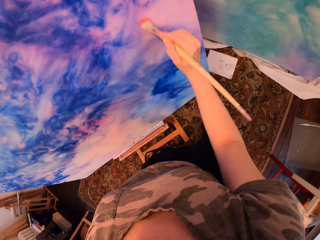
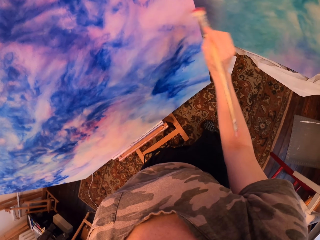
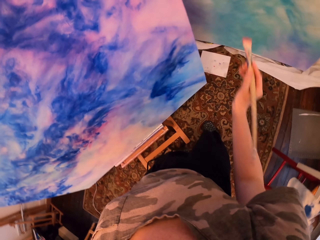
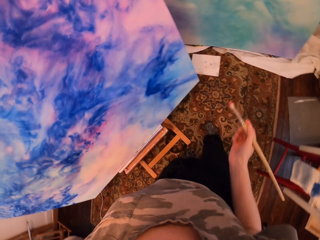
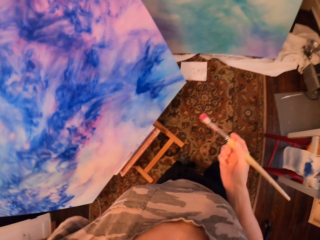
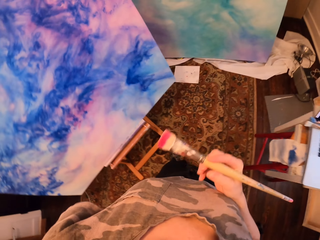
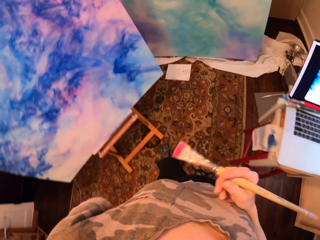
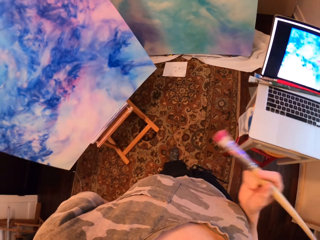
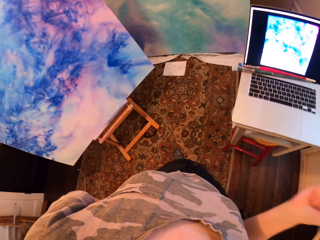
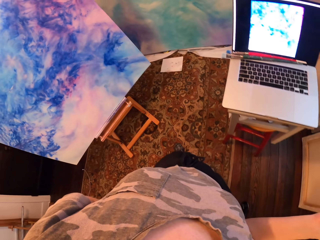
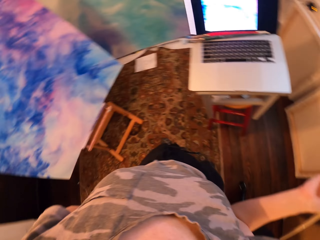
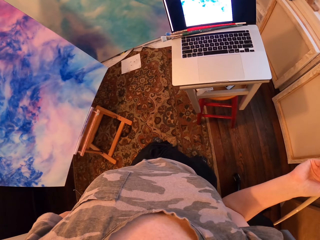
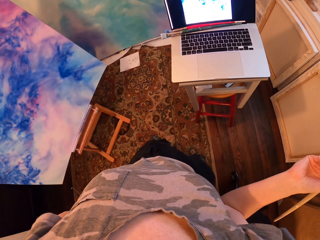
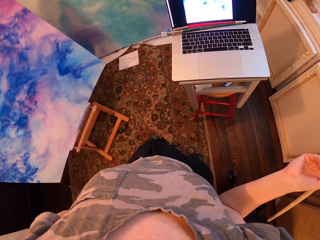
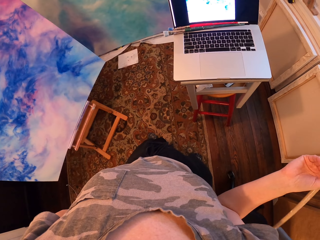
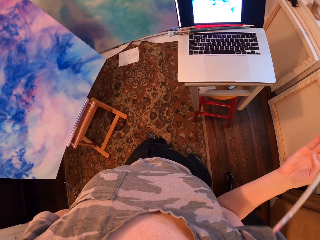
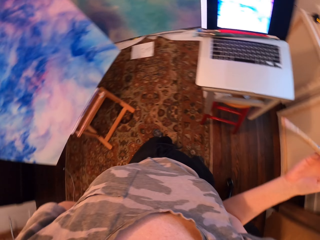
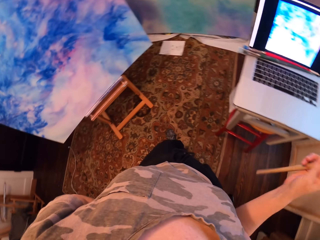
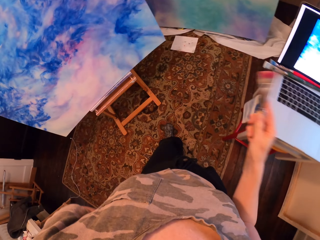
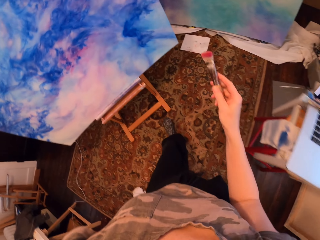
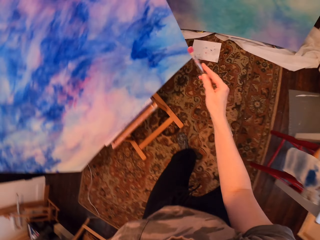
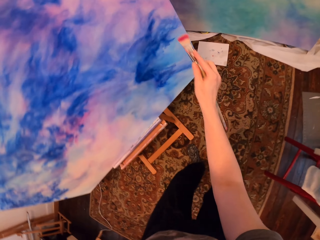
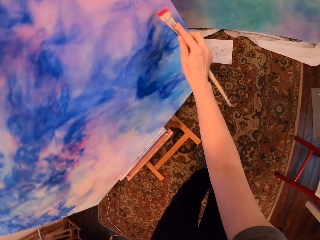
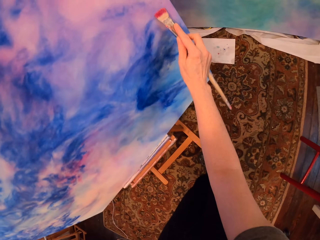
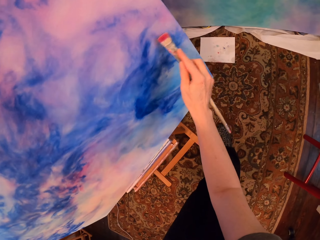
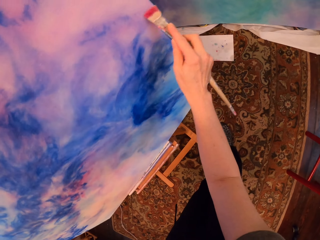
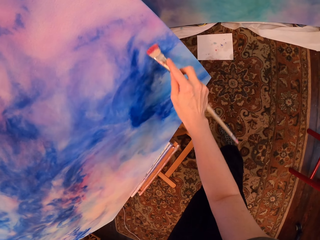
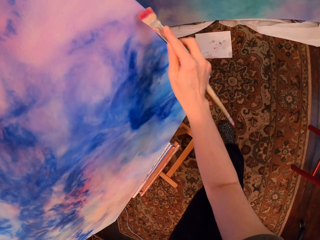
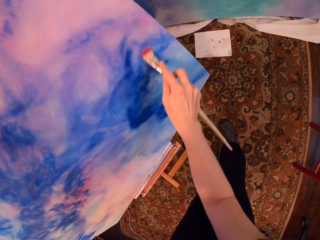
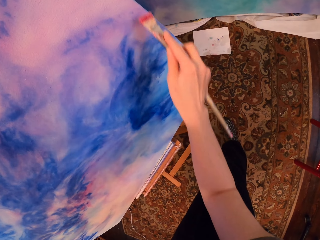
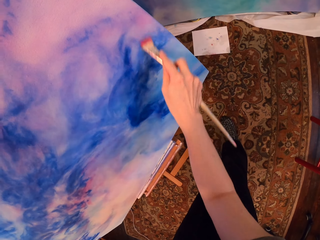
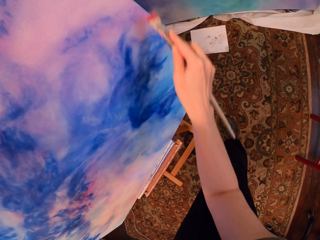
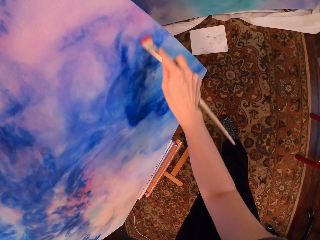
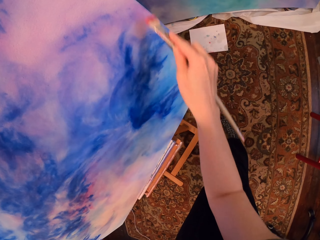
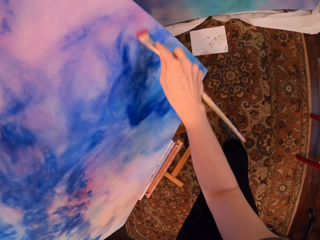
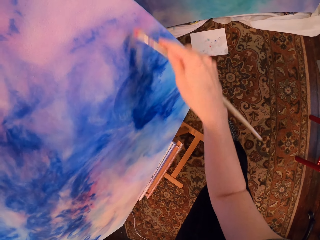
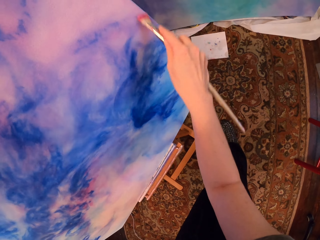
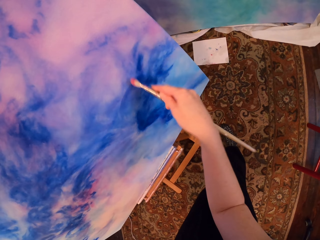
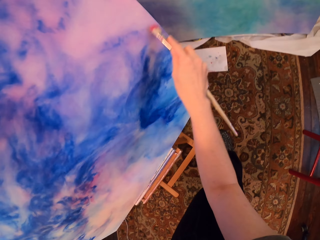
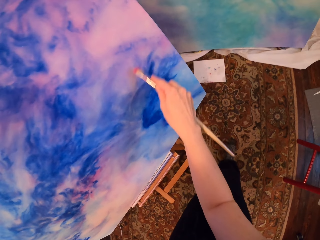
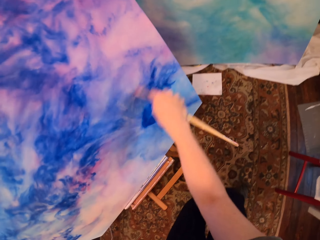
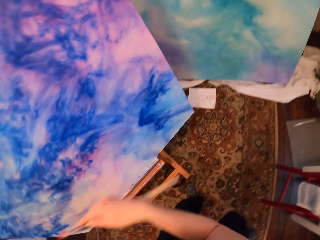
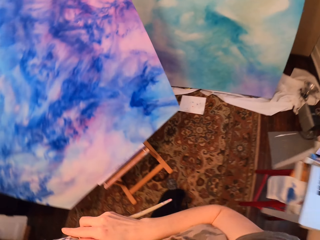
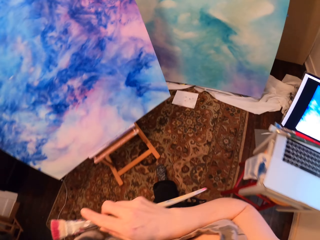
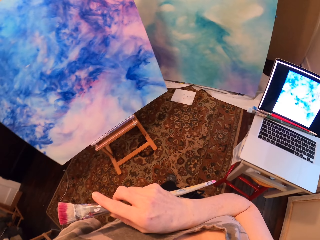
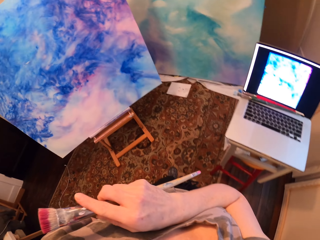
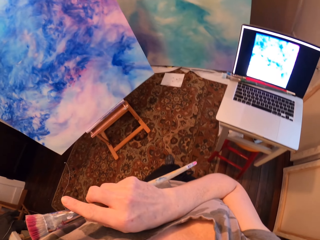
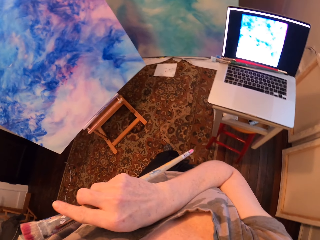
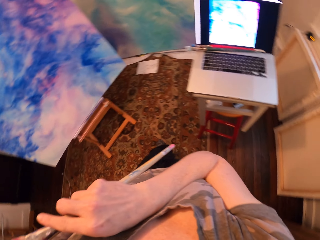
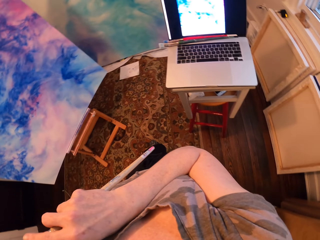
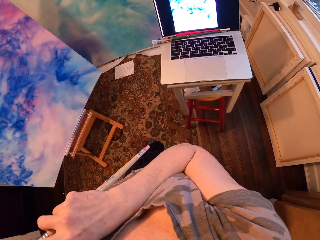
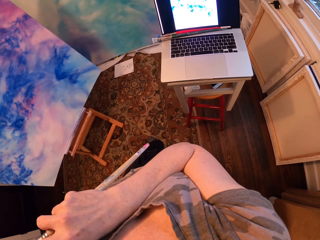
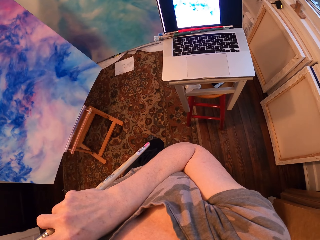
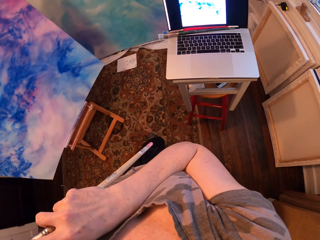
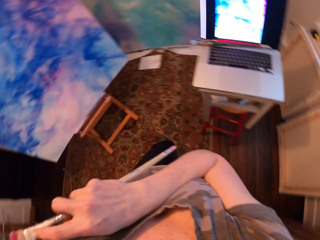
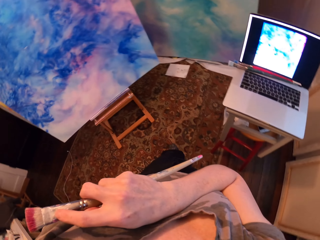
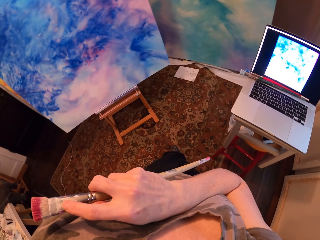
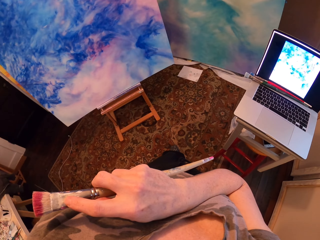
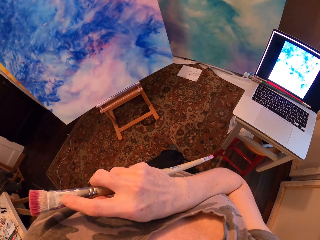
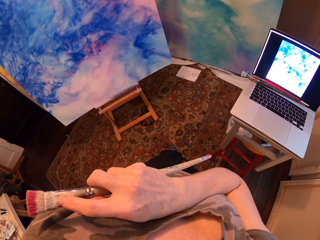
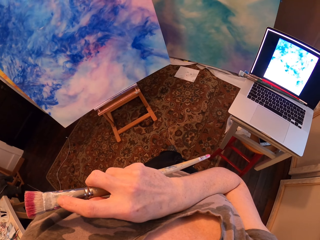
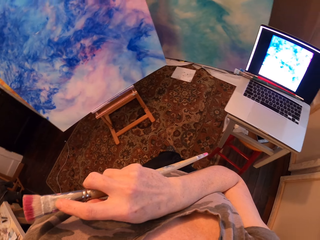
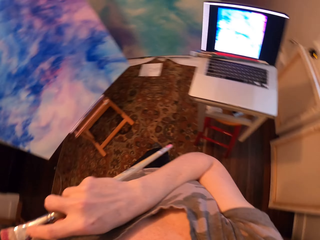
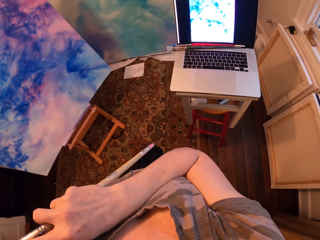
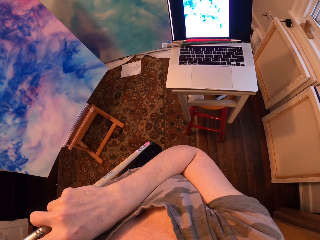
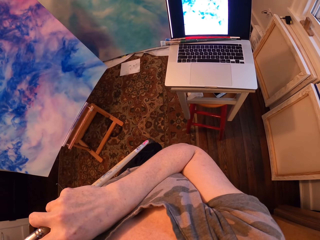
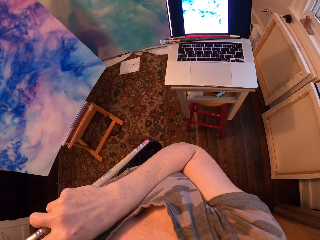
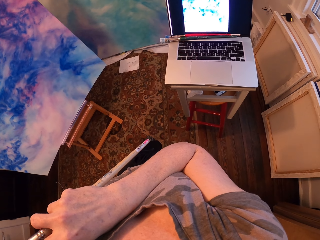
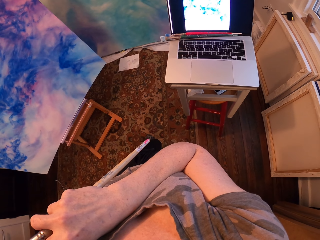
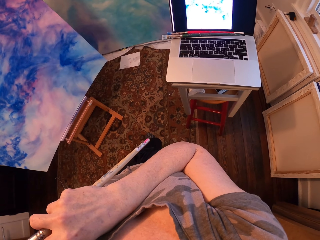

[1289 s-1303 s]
The camera wearer stands. They stare at the laptop. They paint the painting with the brush. They stare at the laptop, and stand.

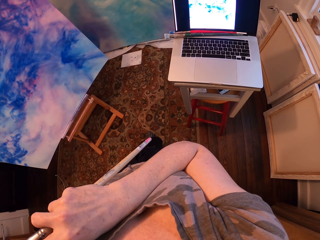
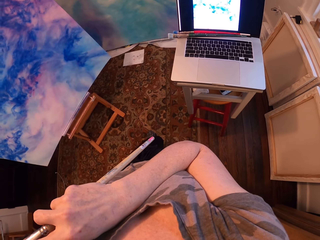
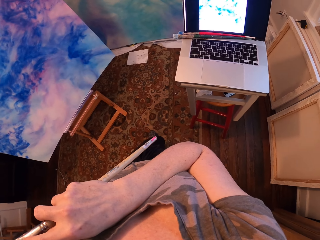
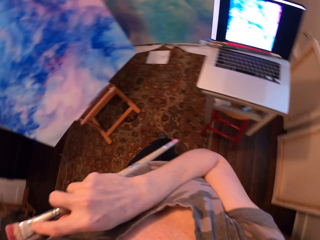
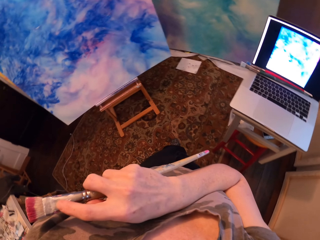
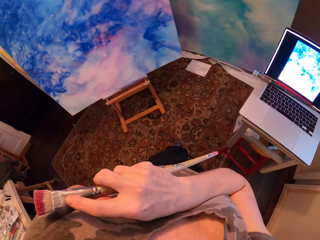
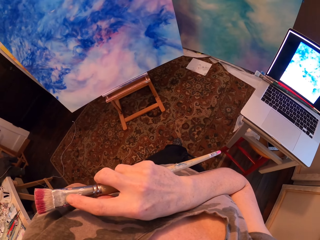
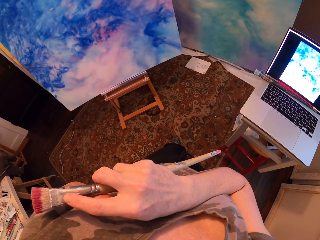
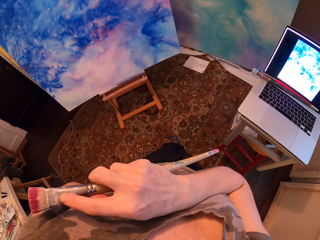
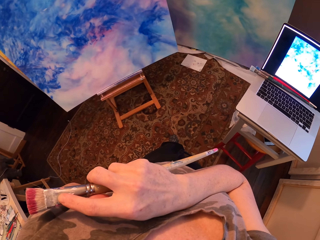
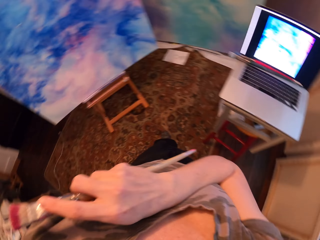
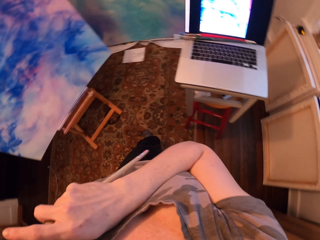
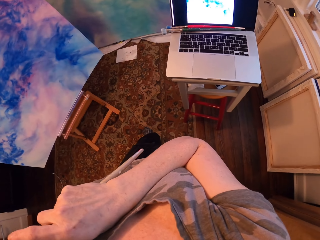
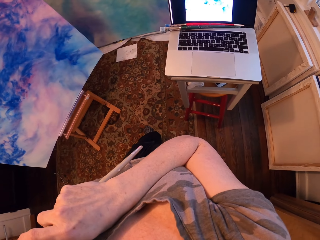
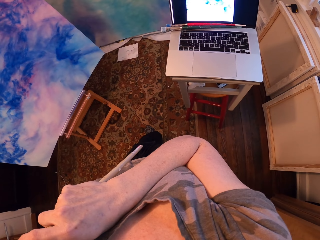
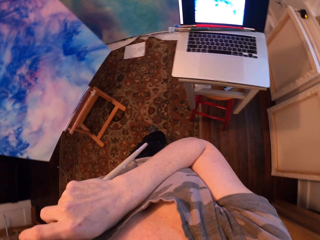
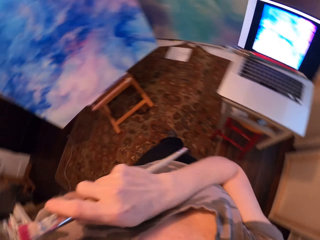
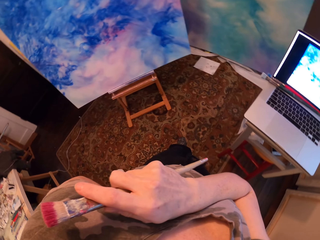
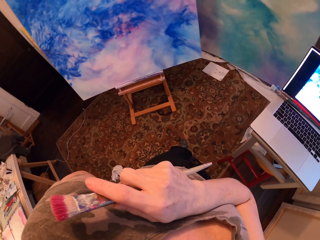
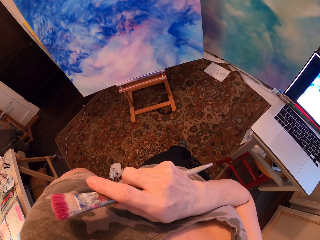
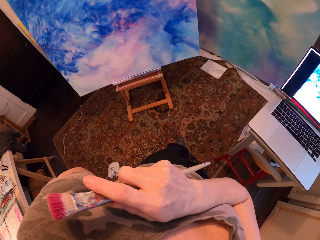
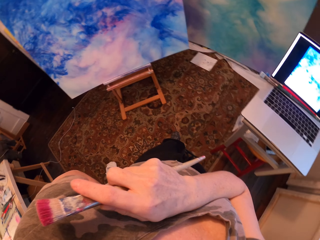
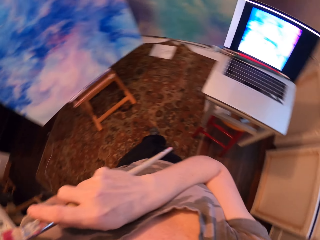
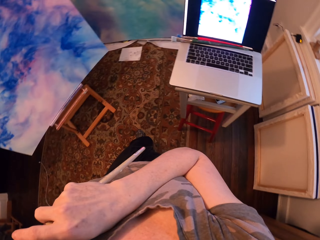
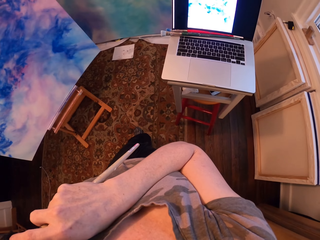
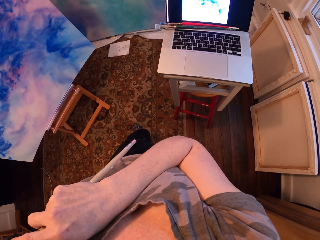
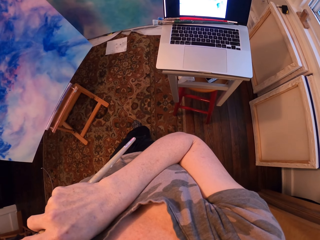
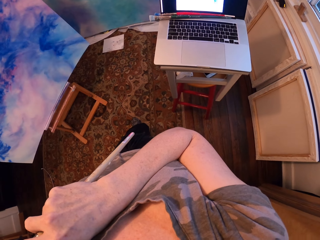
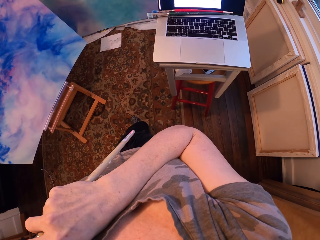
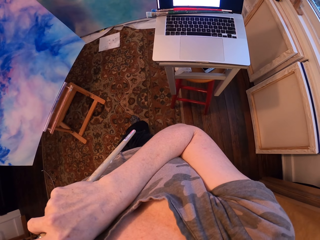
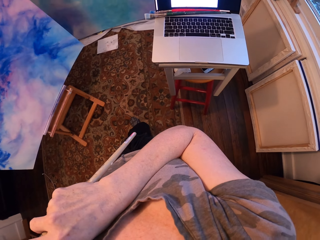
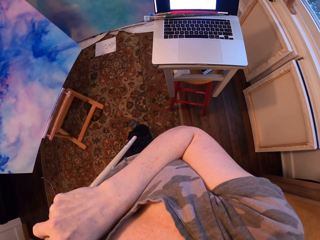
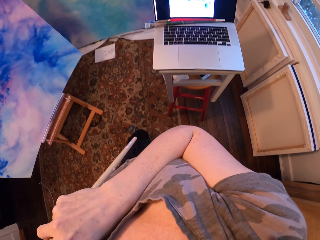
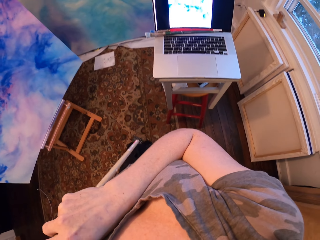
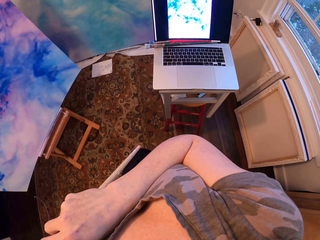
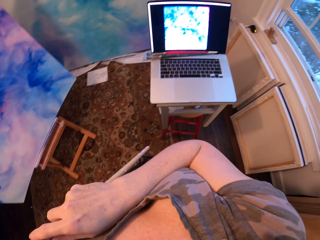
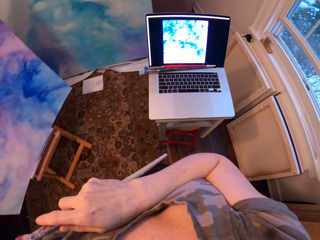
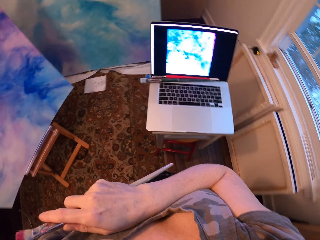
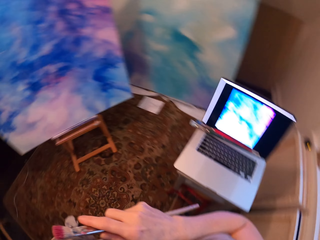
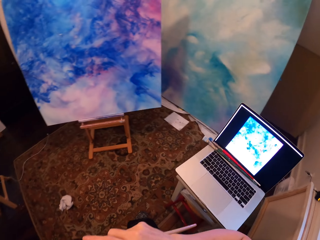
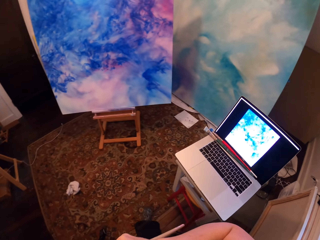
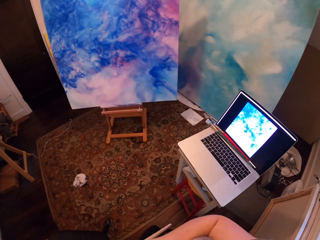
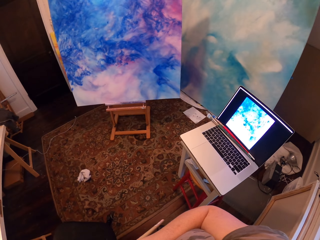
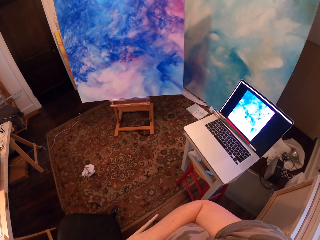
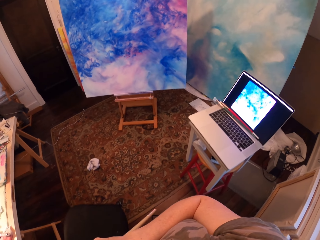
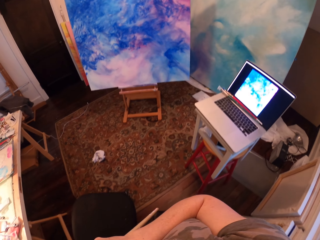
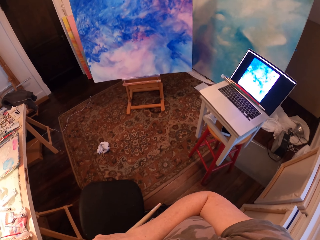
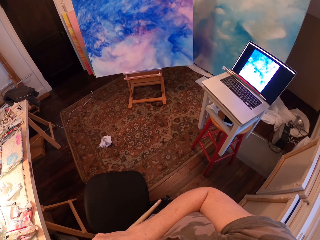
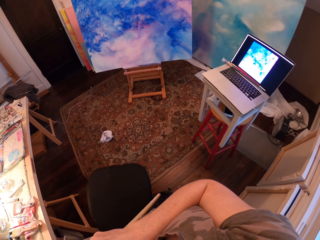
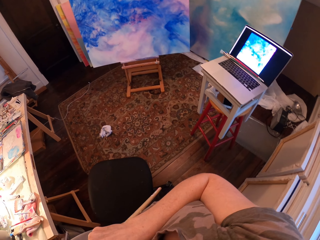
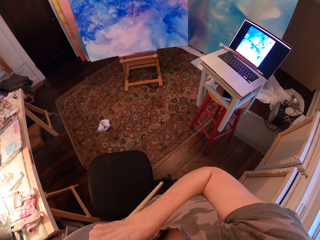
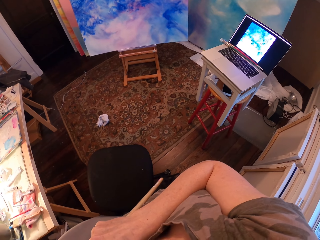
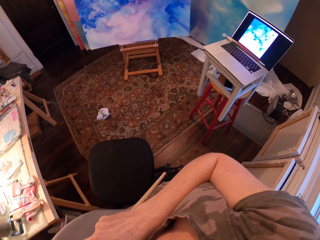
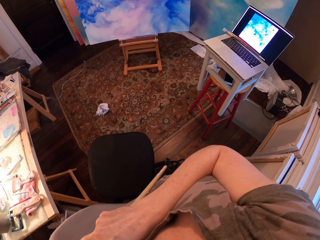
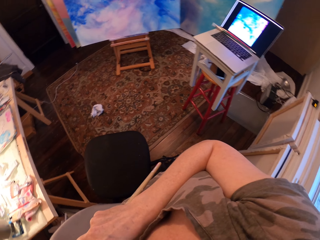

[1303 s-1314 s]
The camera wearer stares at the painting.
